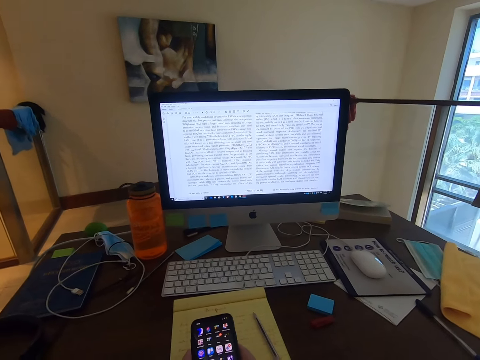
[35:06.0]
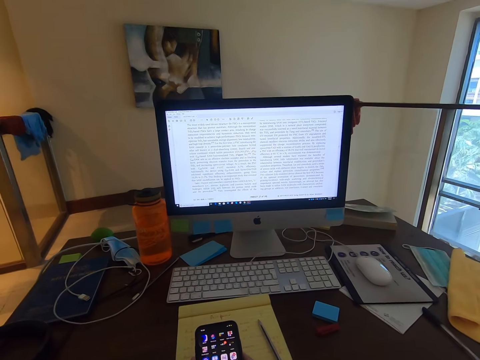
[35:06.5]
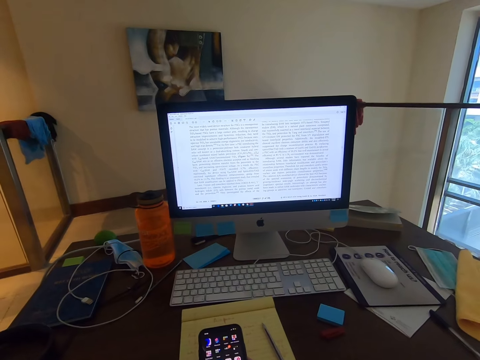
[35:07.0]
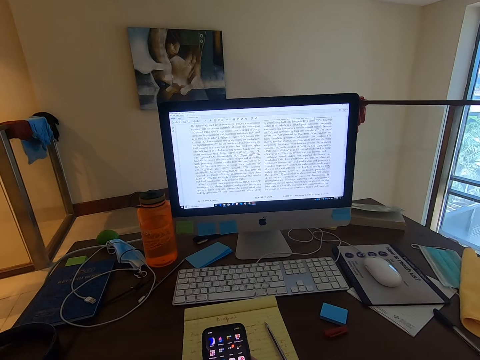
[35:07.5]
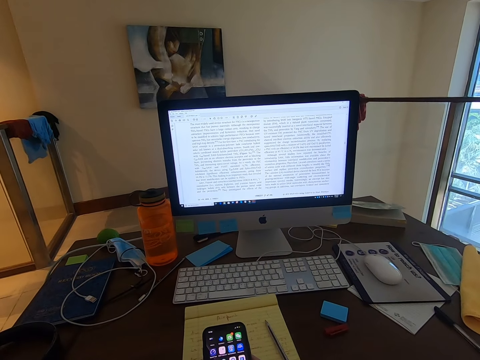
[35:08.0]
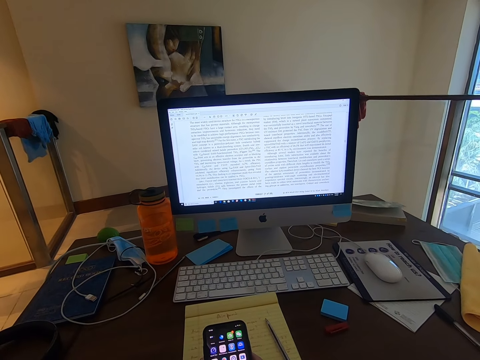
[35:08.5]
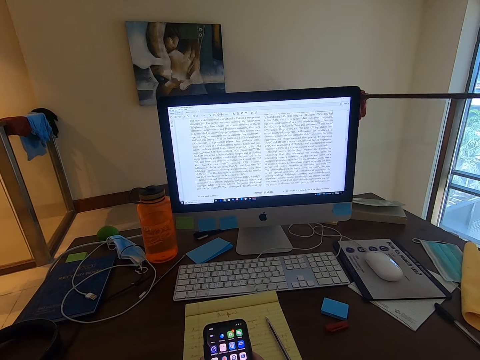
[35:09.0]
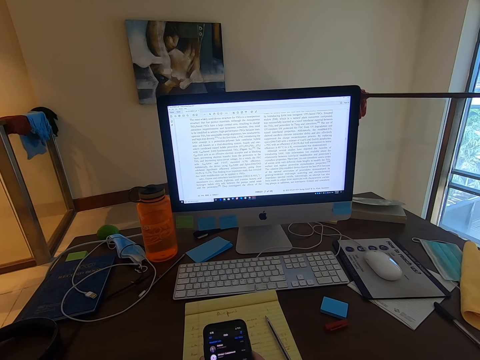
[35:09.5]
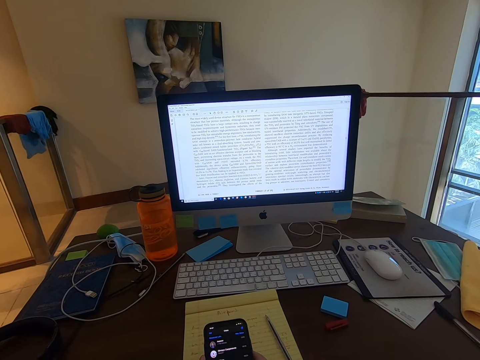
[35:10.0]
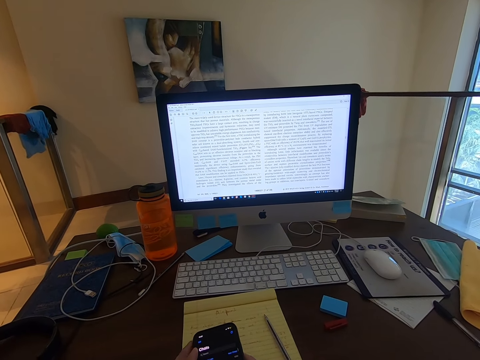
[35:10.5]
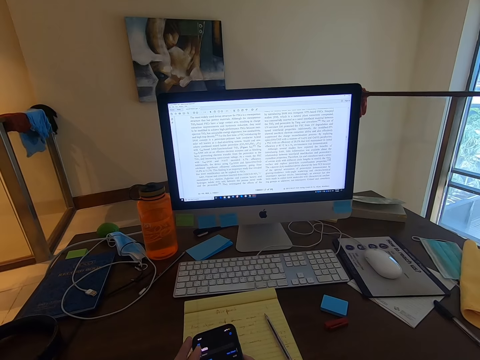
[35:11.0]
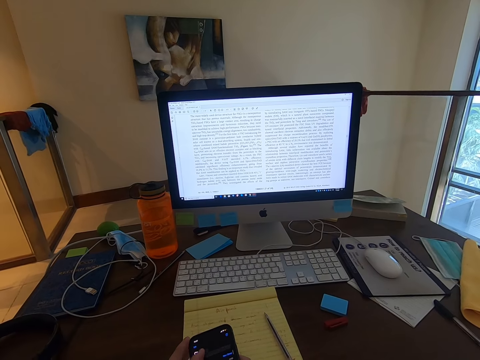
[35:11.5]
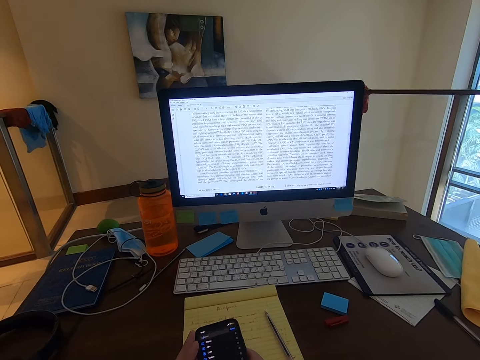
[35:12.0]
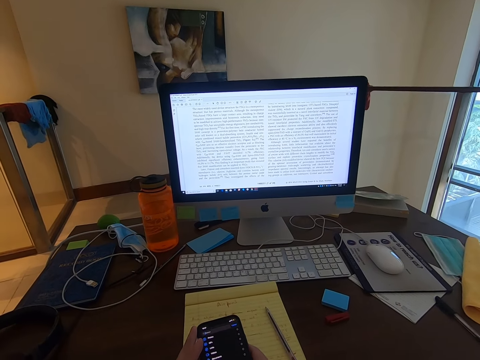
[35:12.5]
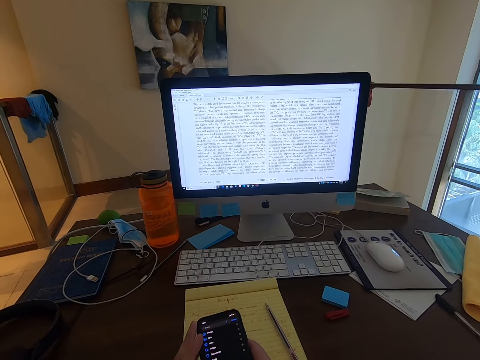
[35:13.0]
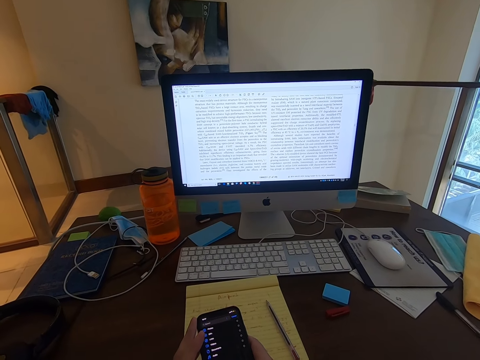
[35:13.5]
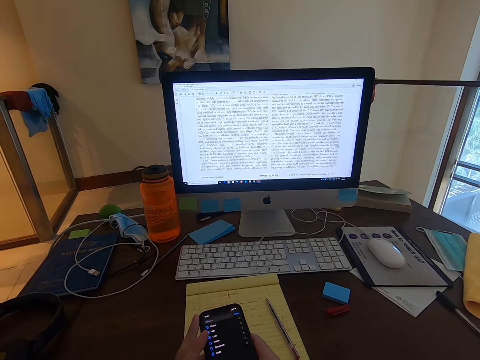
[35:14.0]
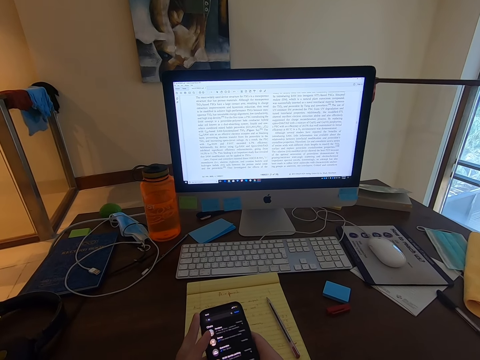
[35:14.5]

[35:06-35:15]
The camera wearer operates the phone. They scroll the phone.

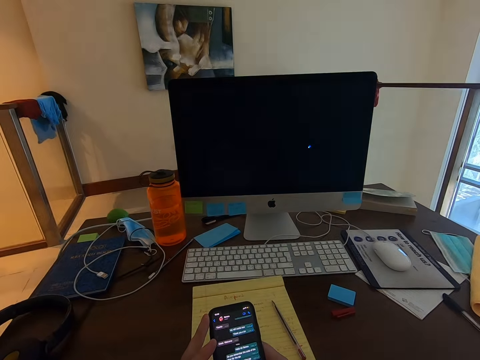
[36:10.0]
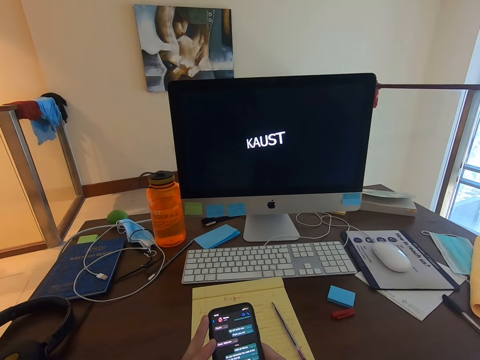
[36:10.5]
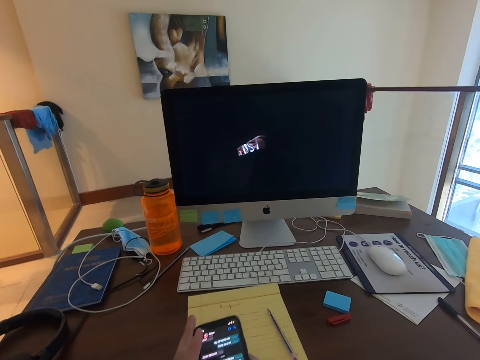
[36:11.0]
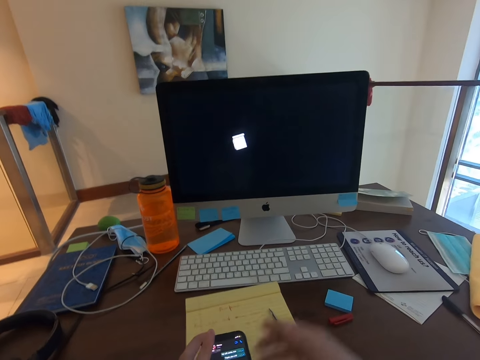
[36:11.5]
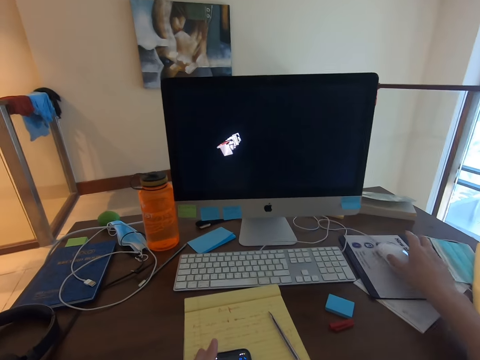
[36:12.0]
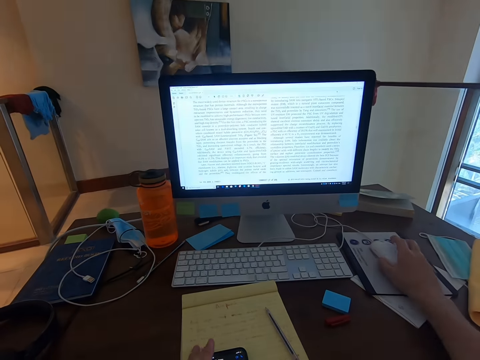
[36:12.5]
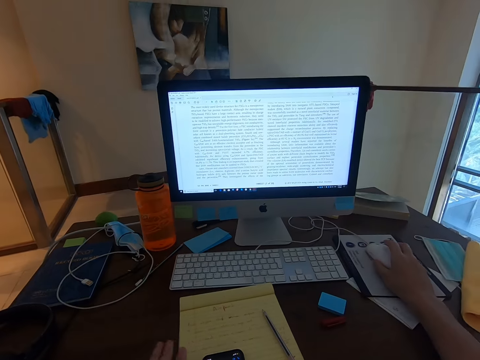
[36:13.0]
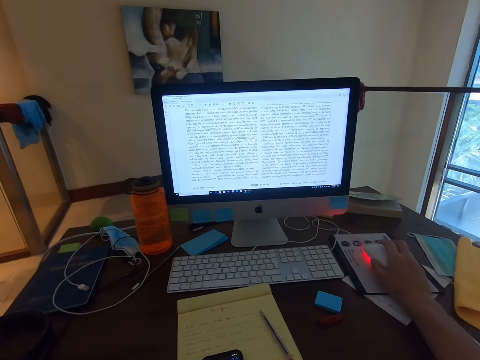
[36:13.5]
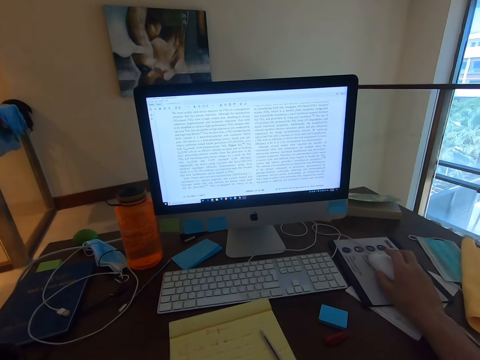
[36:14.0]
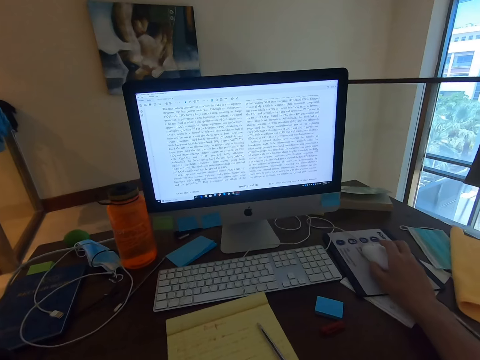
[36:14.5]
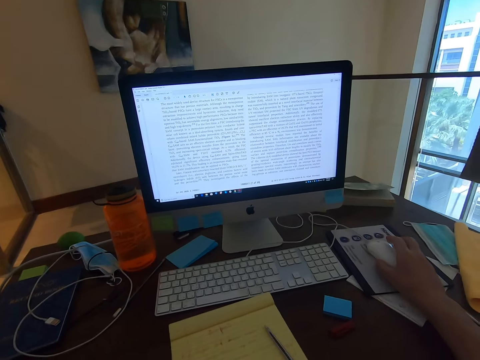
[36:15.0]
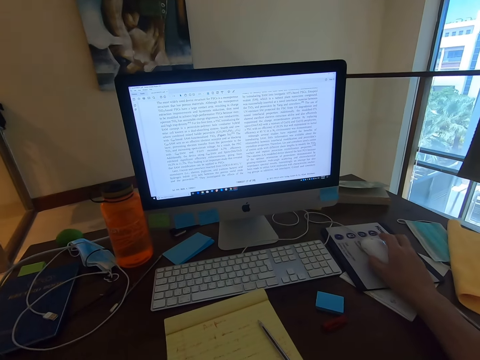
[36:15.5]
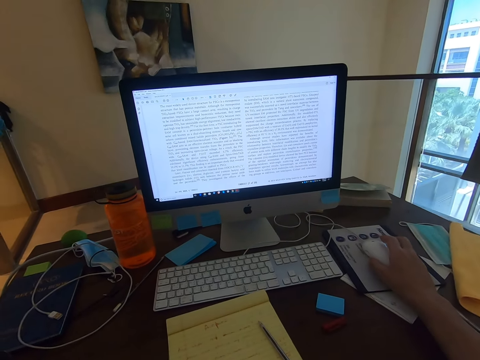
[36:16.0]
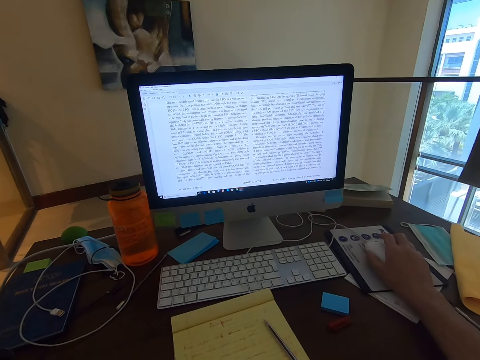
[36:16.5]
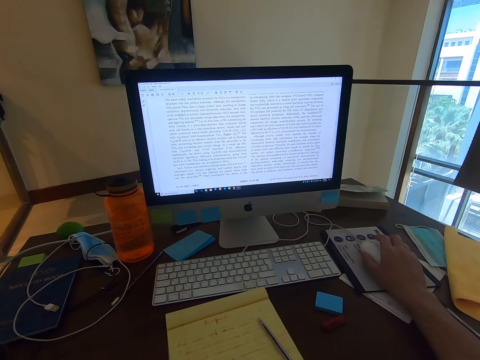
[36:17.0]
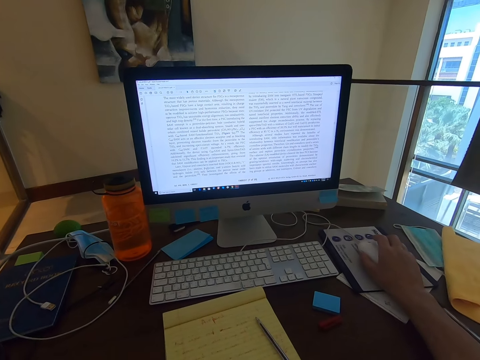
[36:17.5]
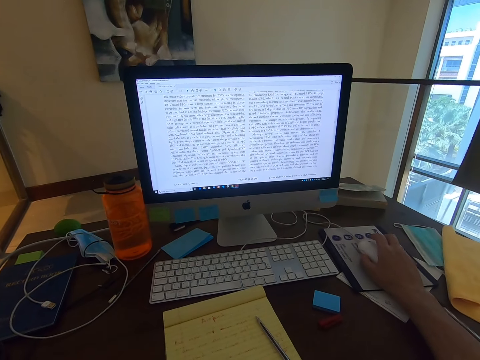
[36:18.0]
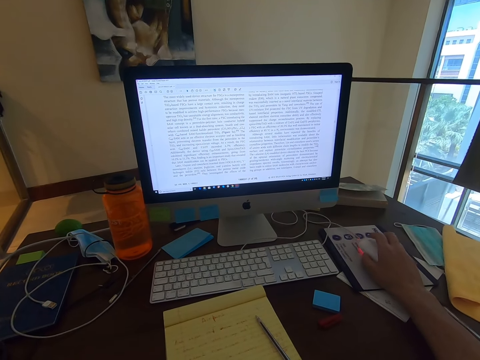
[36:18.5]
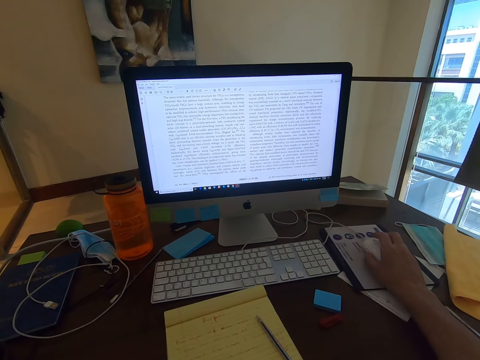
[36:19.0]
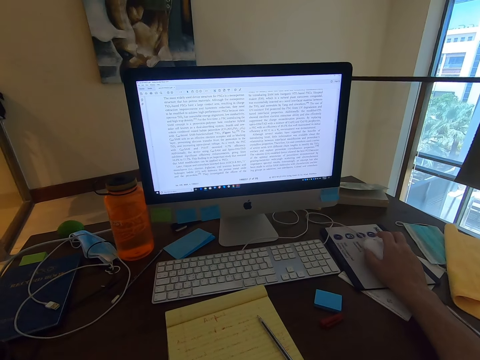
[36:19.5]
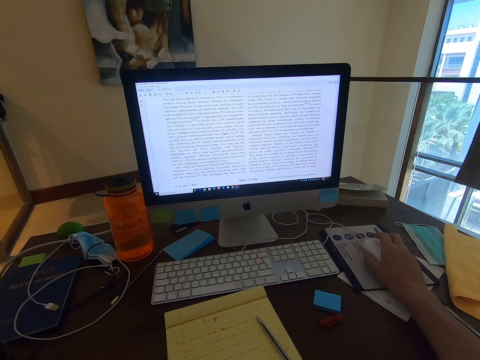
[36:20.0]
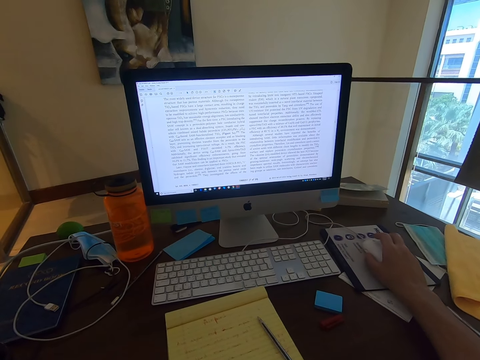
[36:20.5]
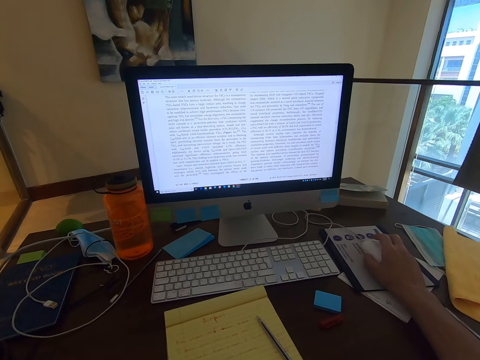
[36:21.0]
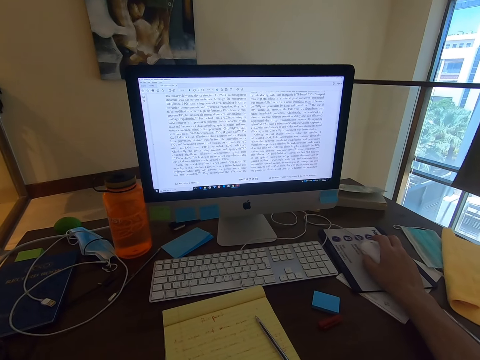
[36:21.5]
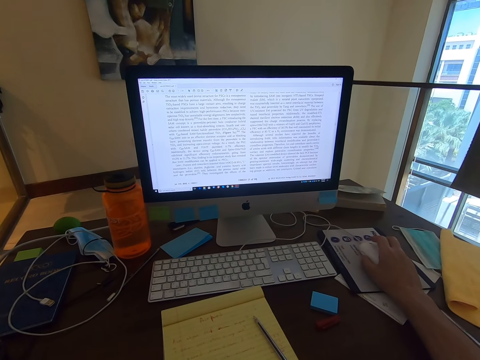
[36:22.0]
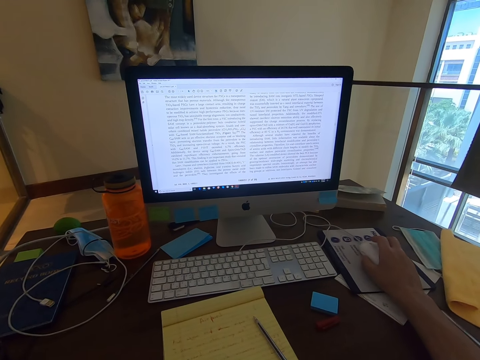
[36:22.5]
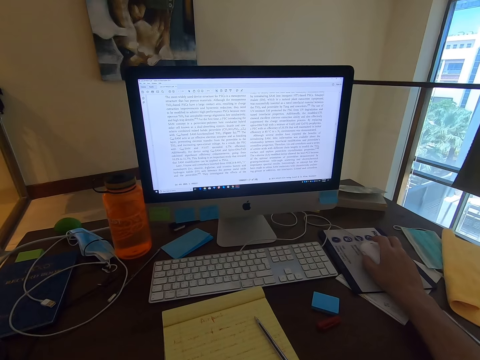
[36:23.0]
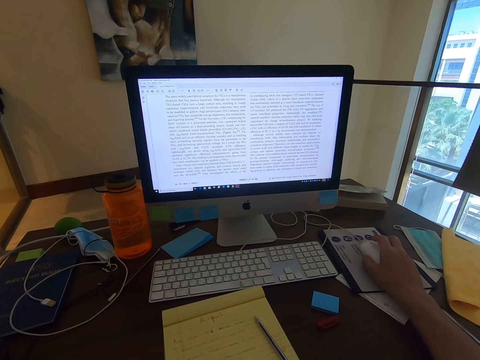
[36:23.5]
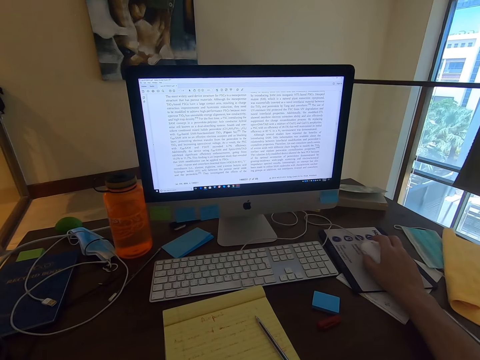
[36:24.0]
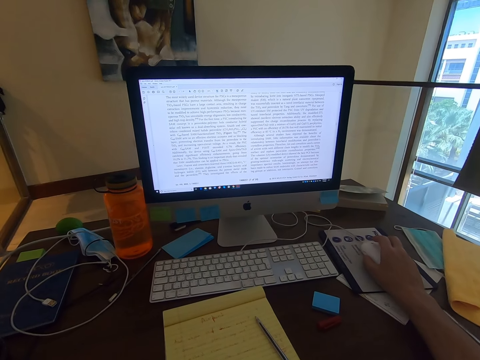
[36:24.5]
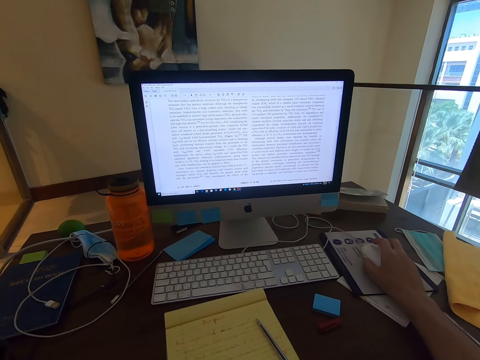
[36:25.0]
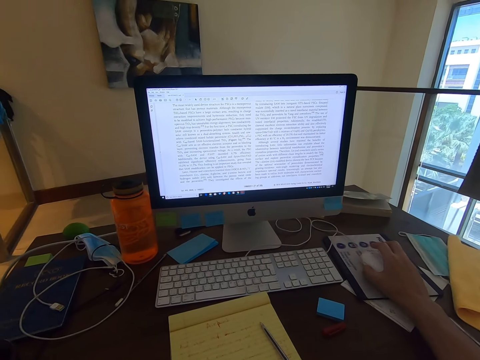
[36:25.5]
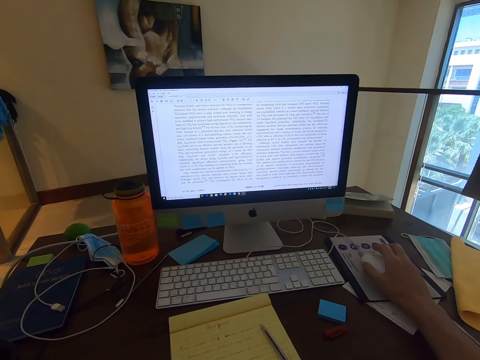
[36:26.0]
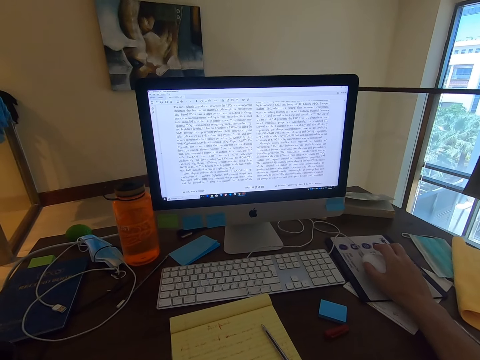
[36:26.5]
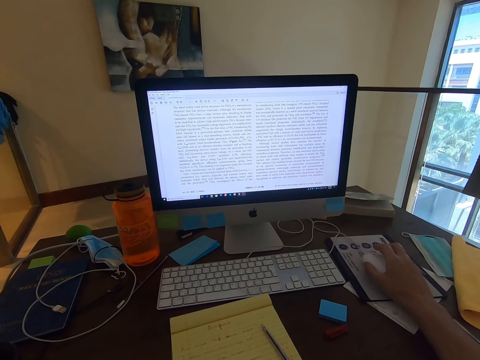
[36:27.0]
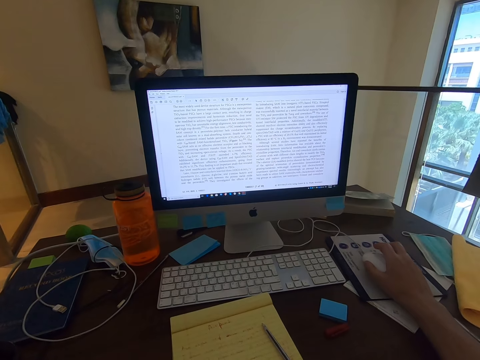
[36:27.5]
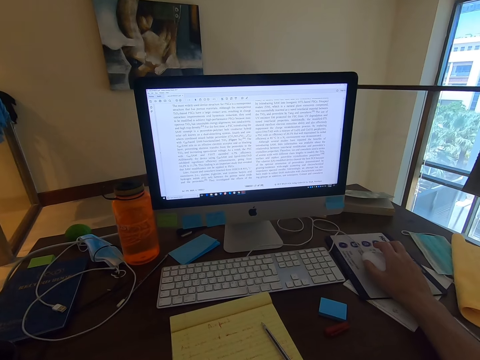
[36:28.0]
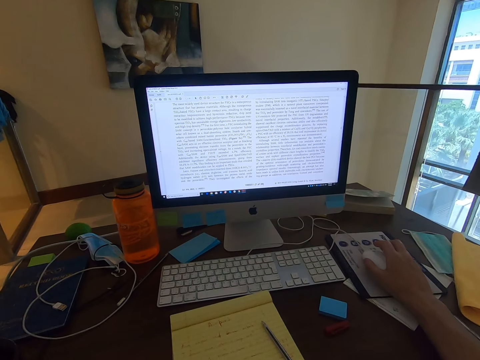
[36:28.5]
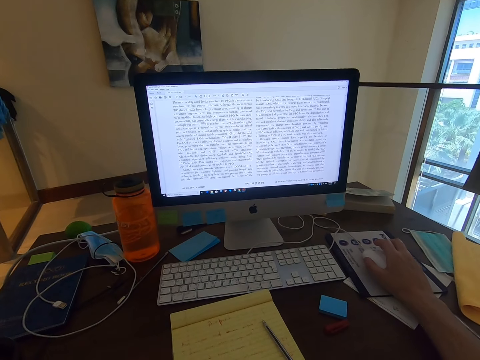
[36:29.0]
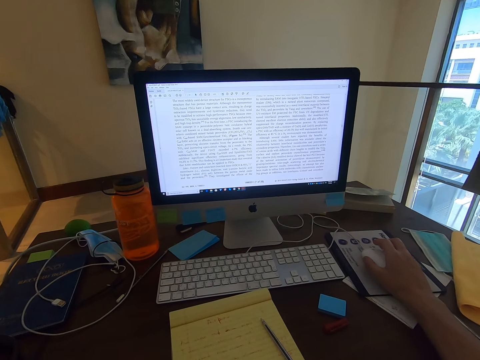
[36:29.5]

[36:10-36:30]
The camera wearer holds the mouse. They scroll on the mouse. They stare at the monitor's screen. They read an article in the computer. They read through the document.
